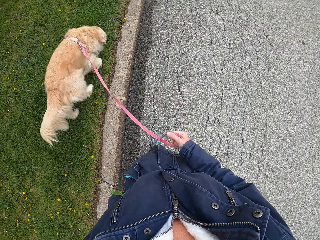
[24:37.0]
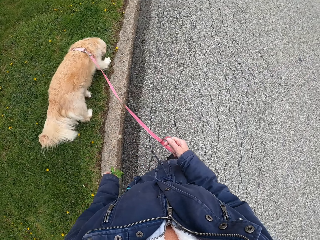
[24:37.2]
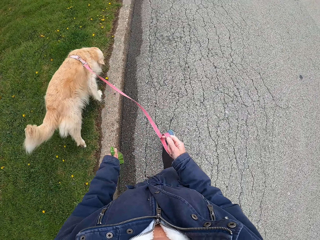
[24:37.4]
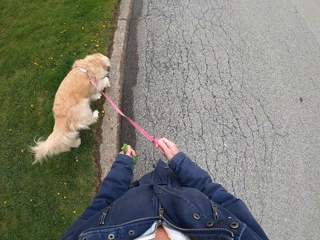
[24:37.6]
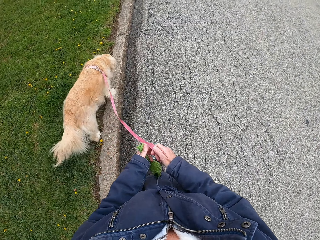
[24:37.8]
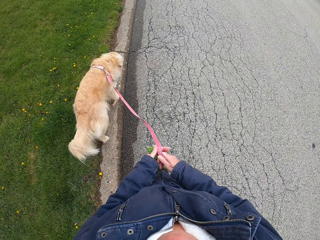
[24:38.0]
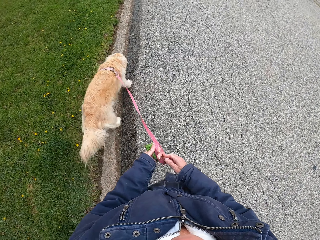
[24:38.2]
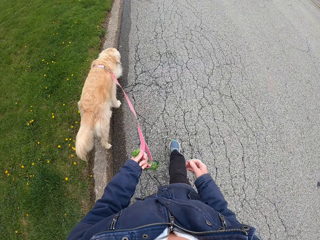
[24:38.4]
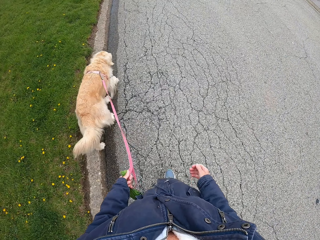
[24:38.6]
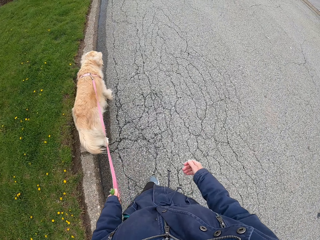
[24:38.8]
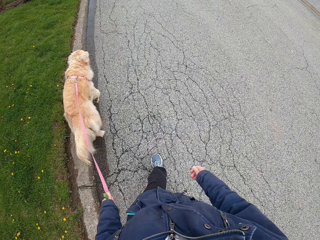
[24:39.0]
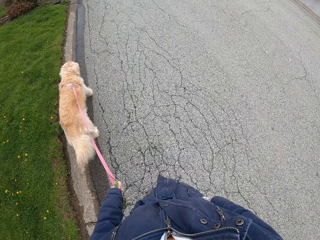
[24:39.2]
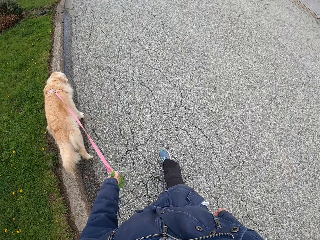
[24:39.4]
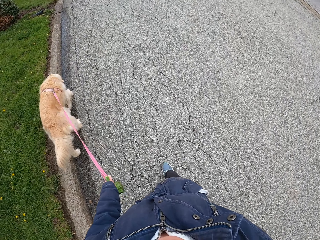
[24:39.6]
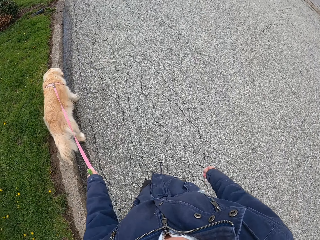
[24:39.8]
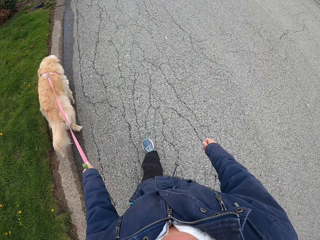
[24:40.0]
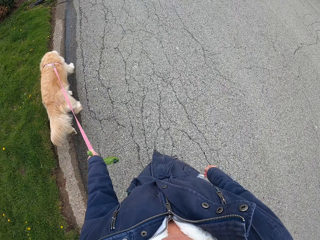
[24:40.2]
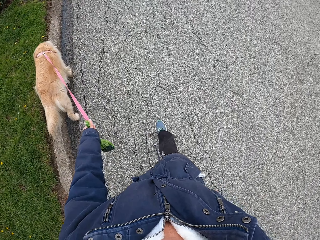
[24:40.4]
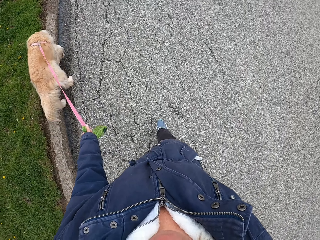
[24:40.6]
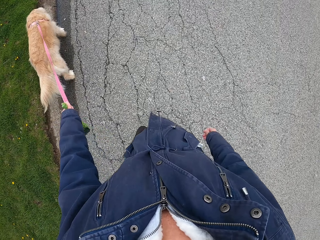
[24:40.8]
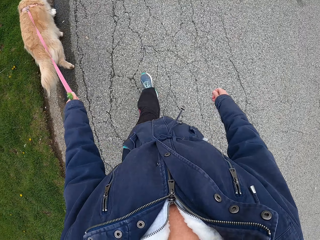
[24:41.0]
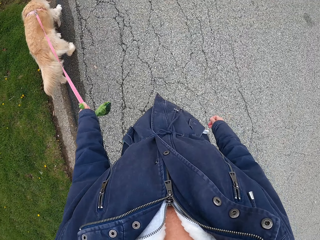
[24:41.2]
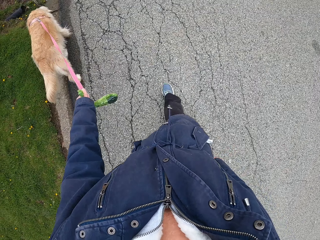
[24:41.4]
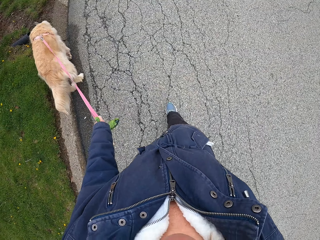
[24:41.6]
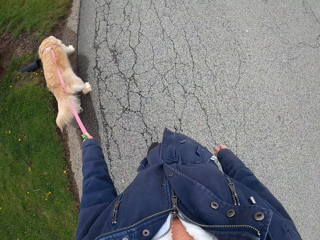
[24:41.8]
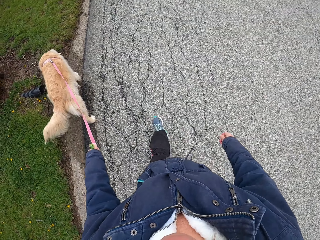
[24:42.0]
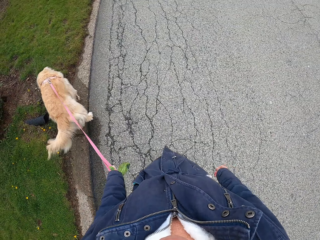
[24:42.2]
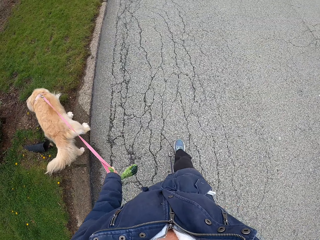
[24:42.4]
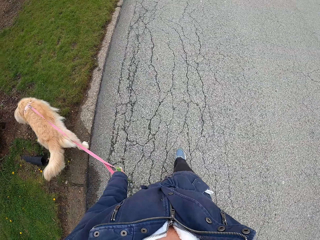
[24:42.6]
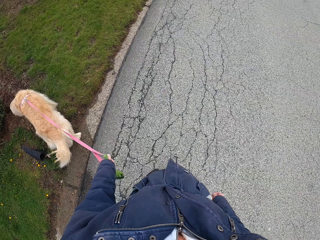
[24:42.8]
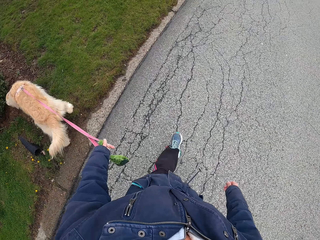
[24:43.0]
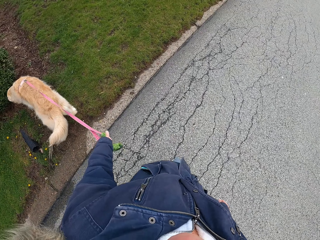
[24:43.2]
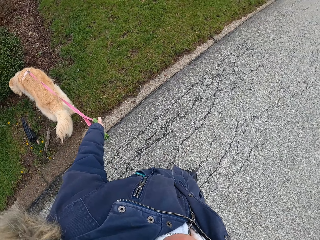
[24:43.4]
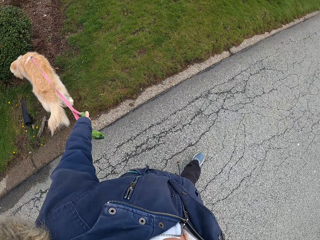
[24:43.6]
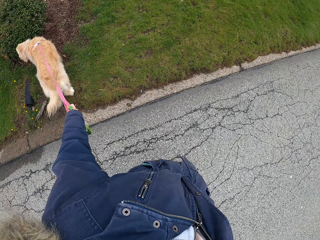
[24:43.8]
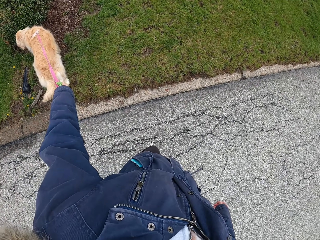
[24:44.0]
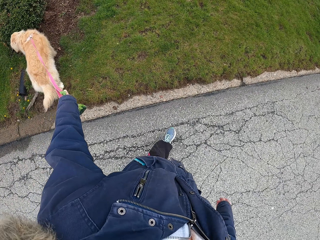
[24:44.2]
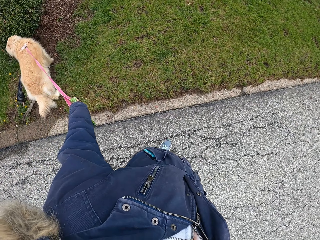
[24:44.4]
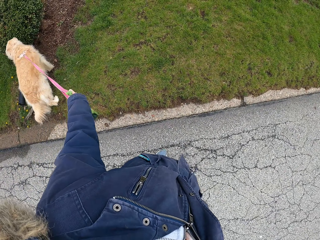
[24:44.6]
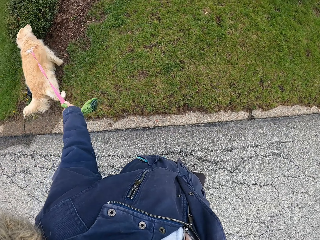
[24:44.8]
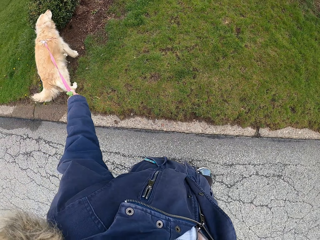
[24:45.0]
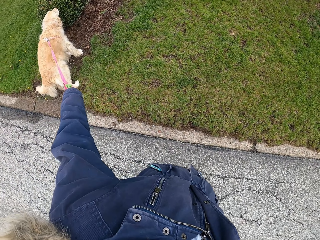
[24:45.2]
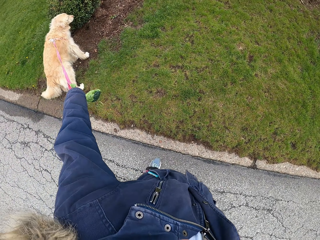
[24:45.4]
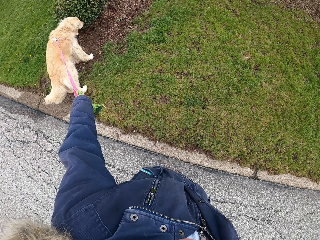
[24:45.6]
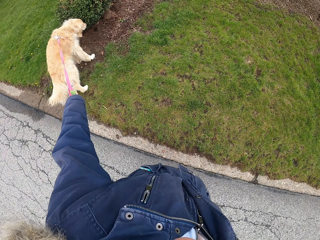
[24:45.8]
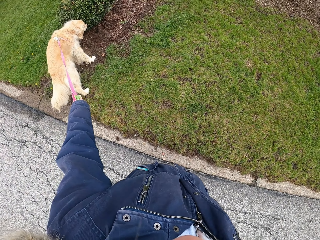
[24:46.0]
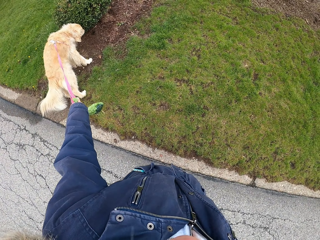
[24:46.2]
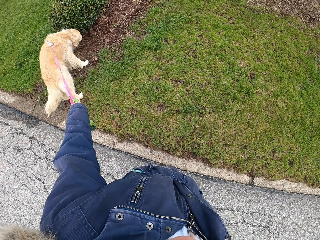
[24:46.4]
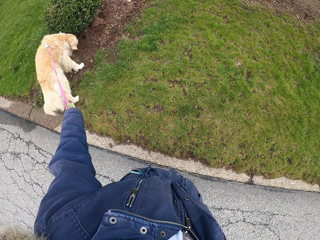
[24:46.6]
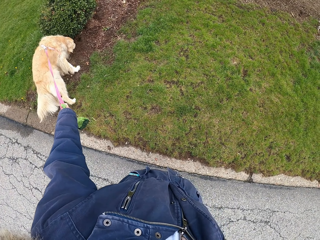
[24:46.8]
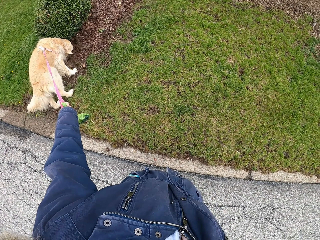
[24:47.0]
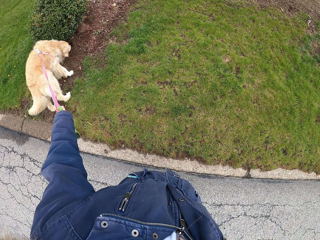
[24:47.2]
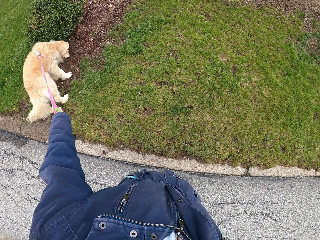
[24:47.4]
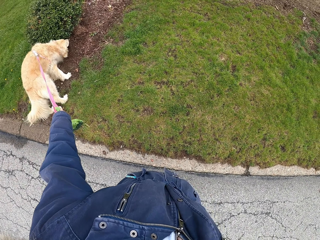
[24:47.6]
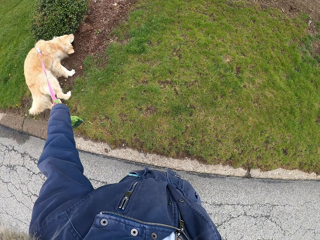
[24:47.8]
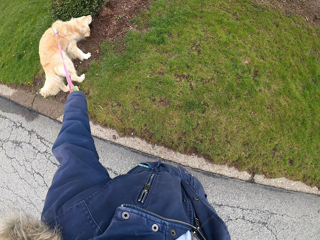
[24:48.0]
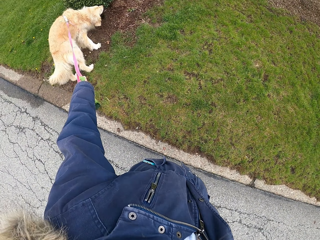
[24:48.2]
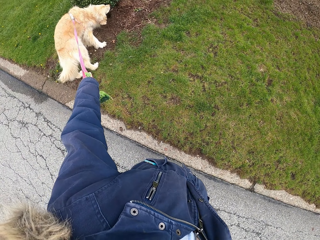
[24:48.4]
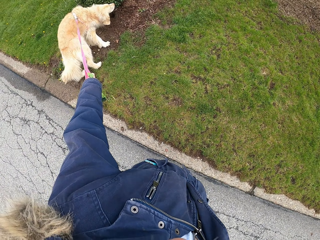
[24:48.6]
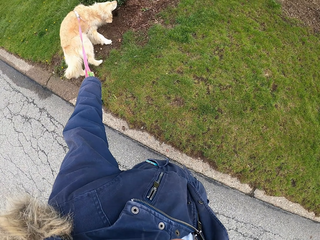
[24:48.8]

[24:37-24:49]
The camera wearer shifts the leash from the right to the left hand. They hold the leash. They stop as the dog sniffs.

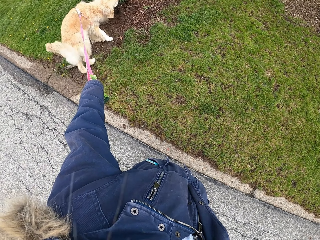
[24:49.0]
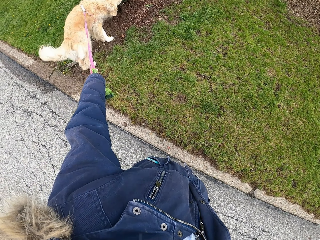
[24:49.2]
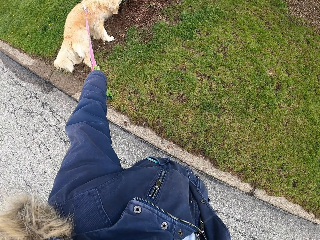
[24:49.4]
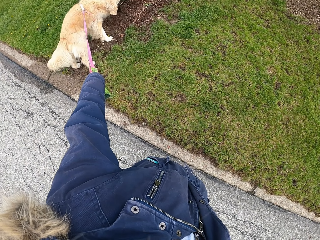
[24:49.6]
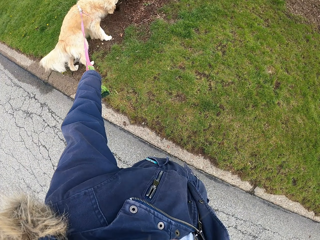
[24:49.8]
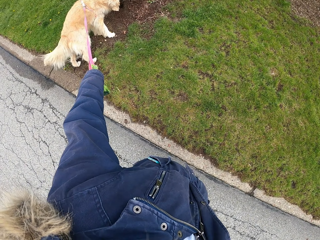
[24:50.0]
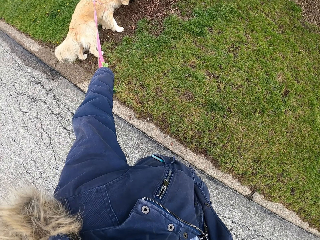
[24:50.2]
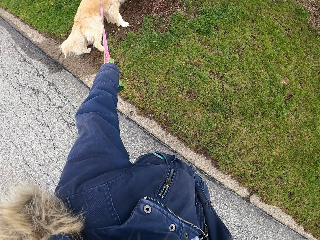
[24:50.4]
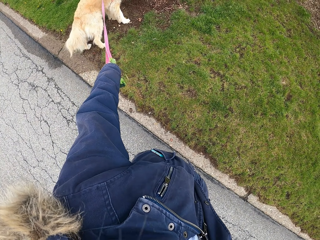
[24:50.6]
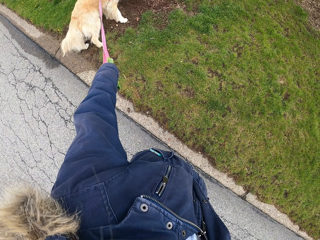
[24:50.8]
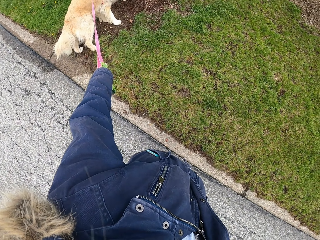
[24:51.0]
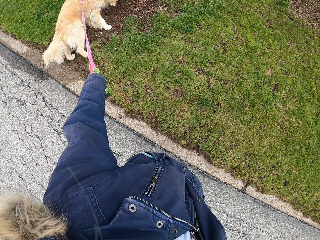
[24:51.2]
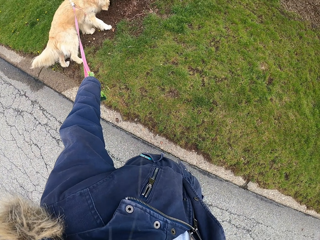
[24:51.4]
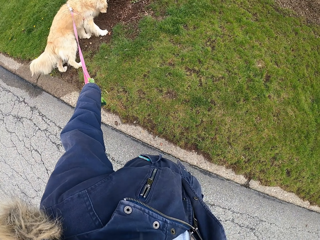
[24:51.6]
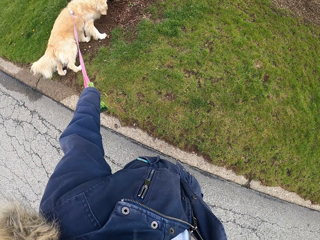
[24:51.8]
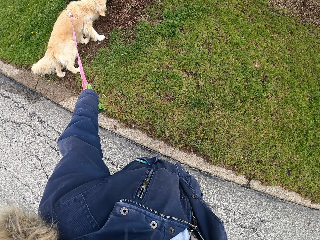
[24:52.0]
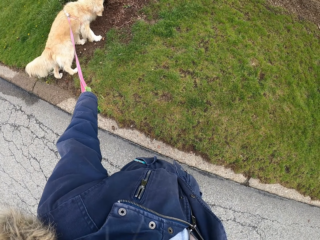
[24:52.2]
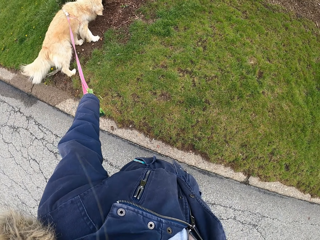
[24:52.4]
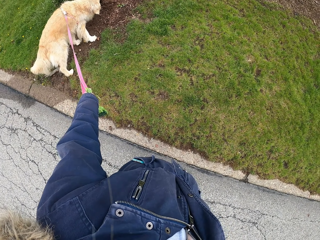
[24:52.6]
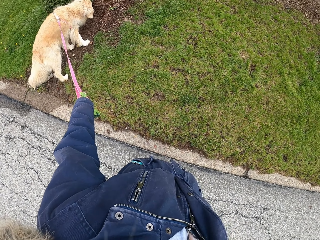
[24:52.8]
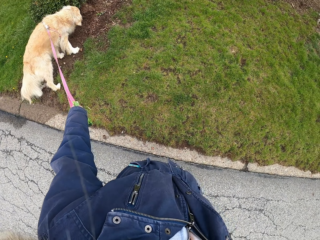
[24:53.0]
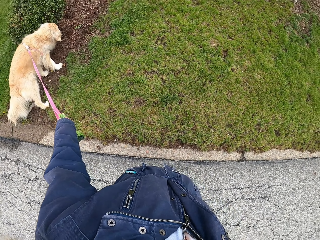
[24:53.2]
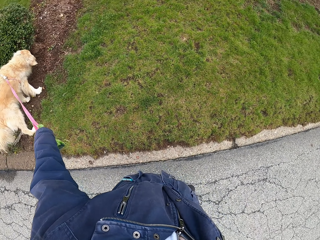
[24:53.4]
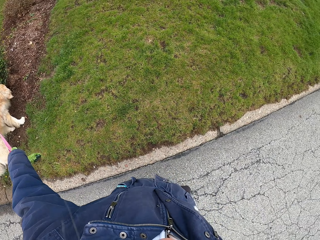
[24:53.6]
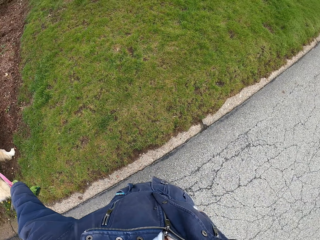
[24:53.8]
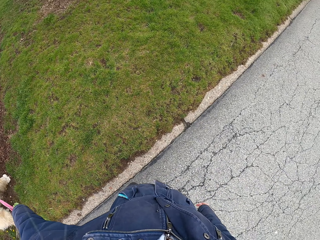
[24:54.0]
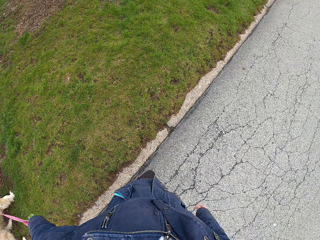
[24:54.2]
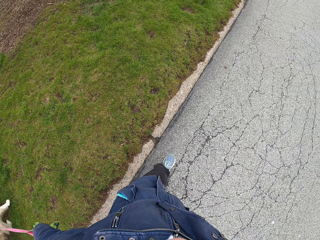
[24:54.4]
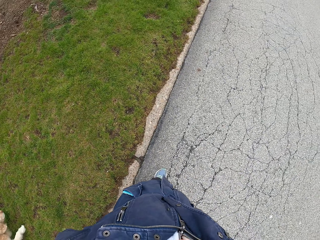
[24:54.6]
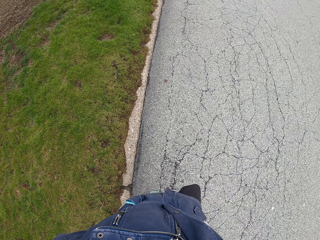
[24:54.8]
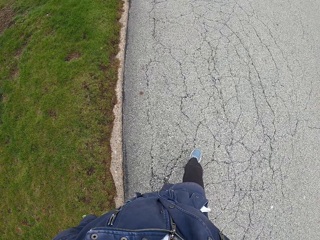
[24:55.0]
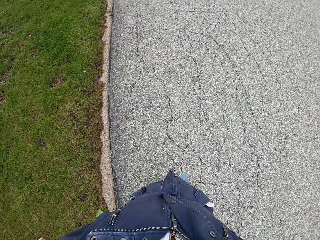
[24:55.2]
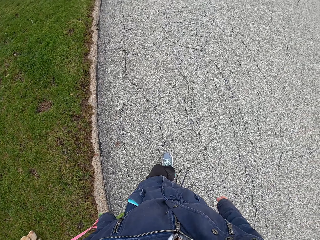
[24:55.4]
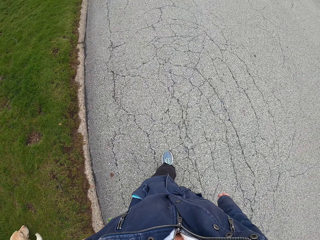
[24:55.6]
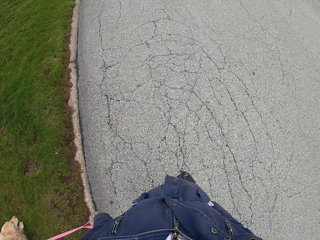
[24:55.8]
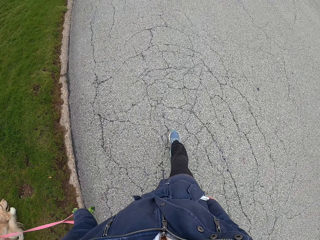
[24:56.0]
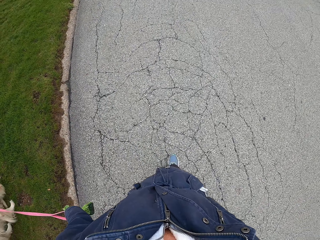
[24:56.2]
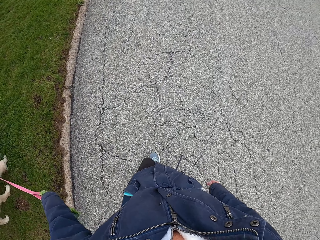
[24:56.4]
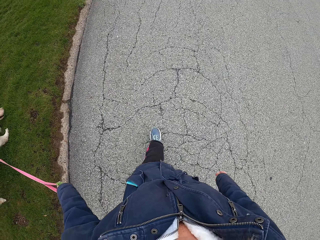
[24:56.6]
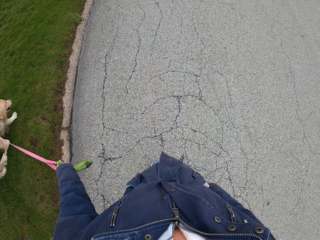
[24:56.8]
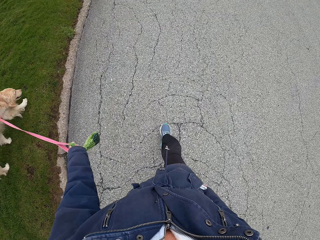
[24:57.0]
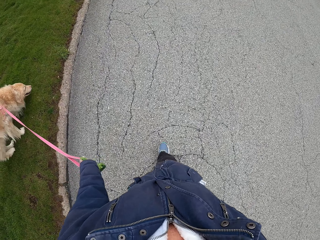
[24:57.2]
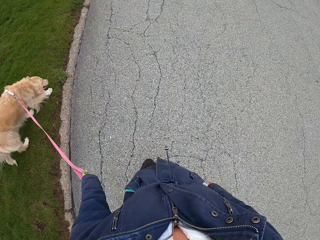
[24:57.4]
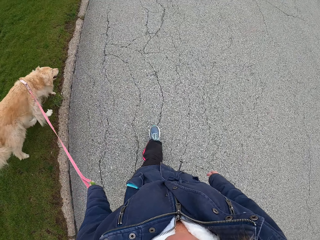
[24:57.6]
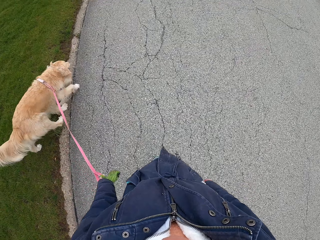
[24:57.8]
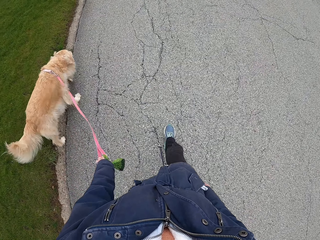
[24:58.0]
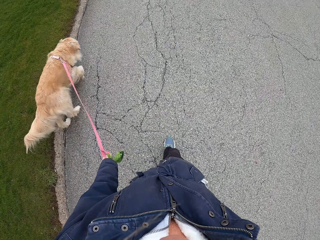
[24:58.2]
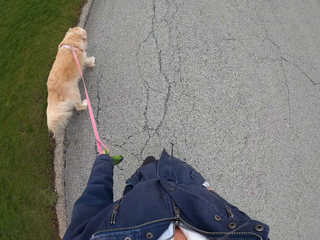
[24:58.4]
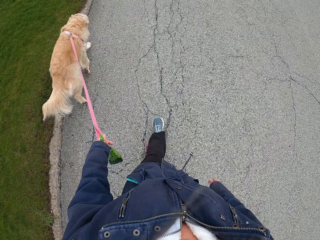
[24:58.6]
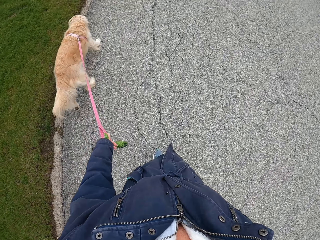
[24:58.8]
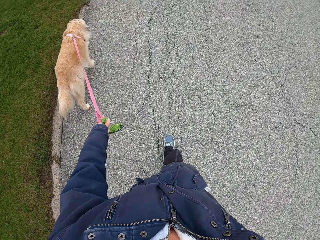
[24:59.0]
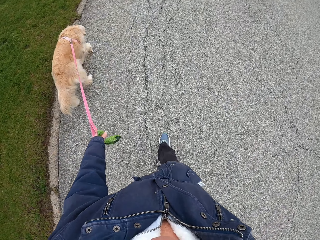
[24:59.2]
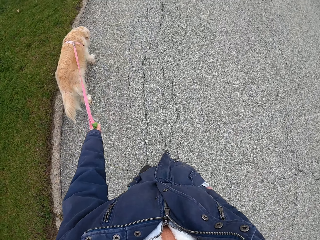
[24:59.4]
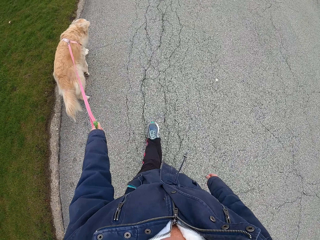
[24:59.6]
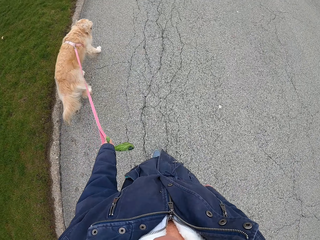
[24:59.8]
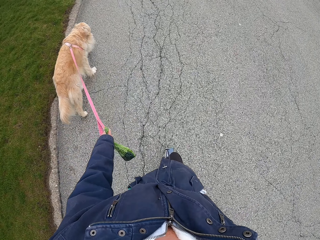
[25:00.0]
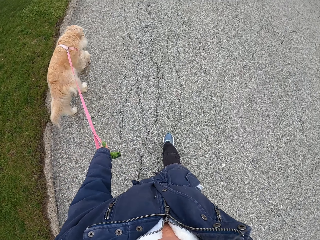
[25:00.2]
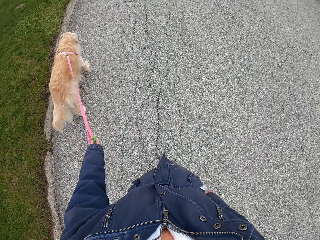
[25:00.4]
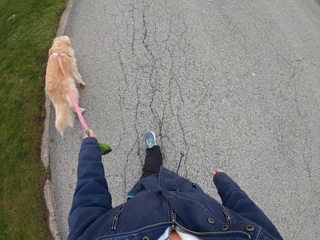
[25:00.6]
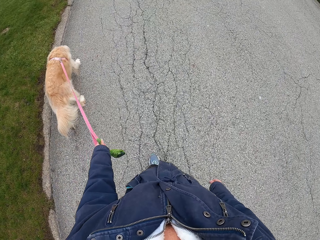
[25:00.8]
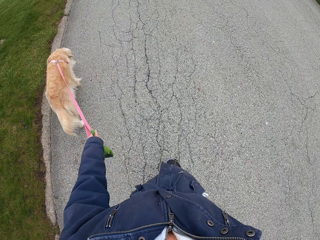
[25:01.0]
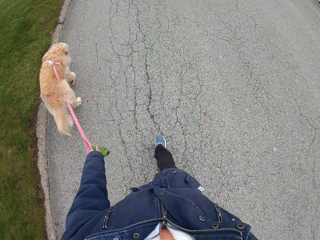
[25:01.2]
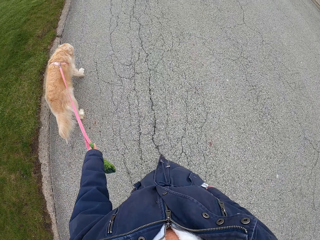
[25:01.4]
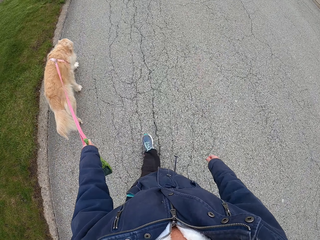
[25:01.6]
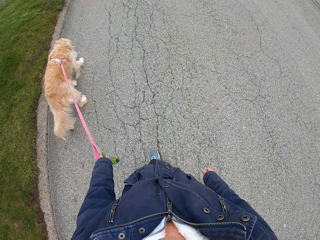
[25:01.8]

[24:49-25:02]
The camera wearer moves around. They walk the dog outside.
